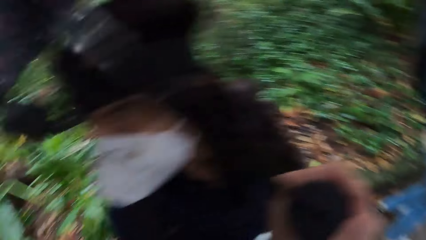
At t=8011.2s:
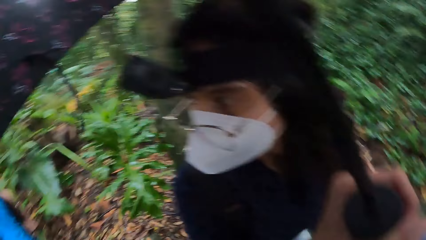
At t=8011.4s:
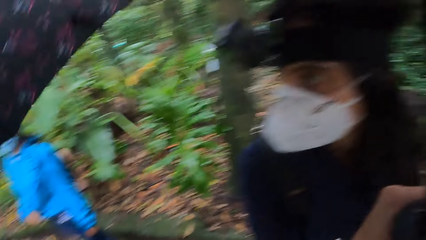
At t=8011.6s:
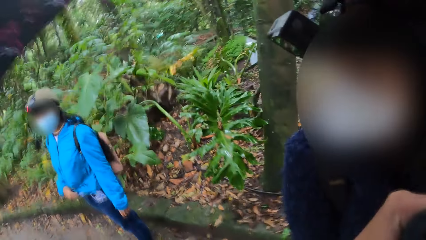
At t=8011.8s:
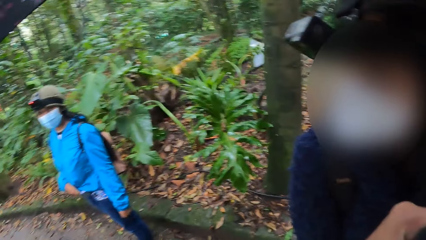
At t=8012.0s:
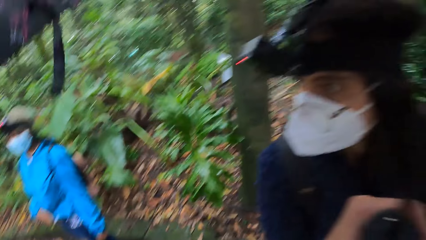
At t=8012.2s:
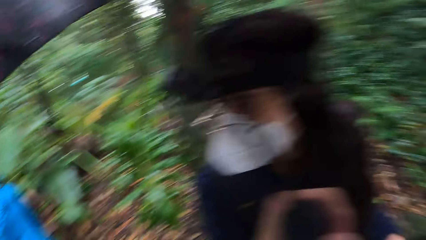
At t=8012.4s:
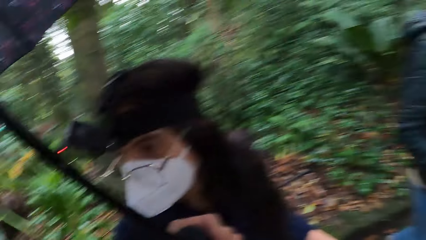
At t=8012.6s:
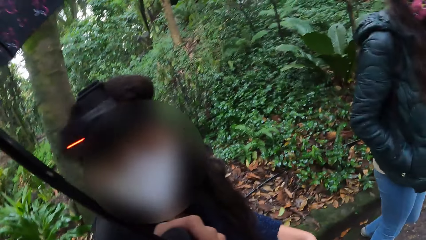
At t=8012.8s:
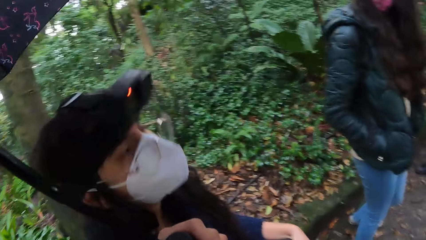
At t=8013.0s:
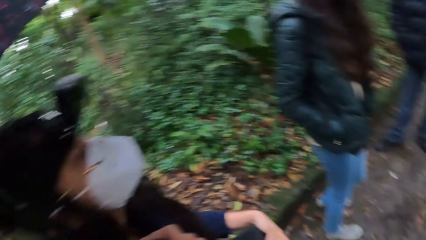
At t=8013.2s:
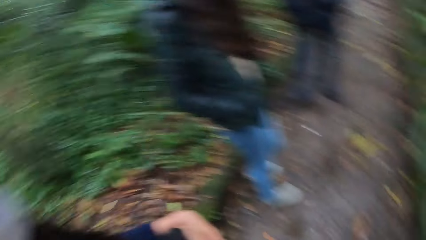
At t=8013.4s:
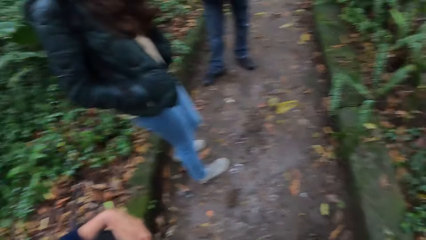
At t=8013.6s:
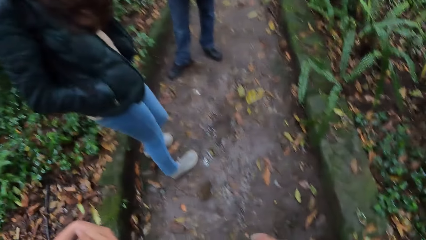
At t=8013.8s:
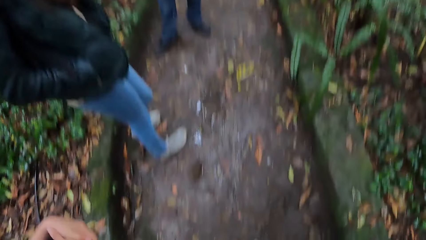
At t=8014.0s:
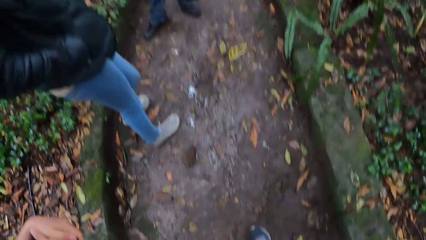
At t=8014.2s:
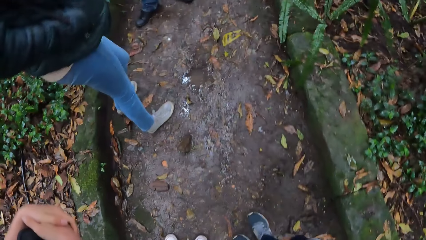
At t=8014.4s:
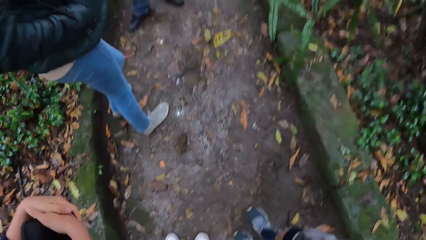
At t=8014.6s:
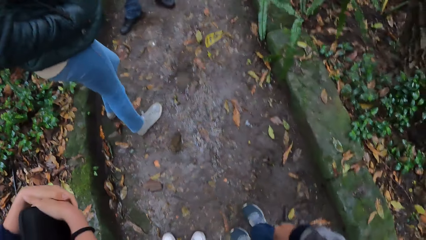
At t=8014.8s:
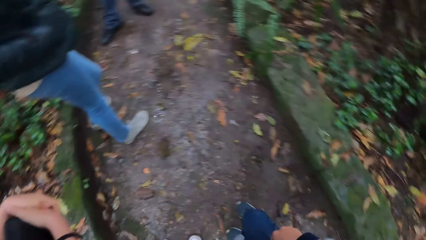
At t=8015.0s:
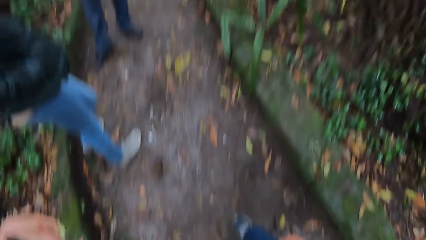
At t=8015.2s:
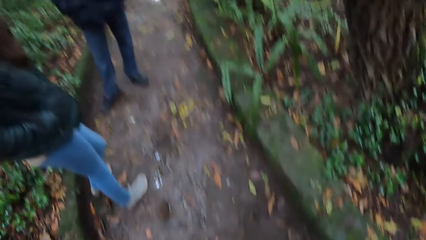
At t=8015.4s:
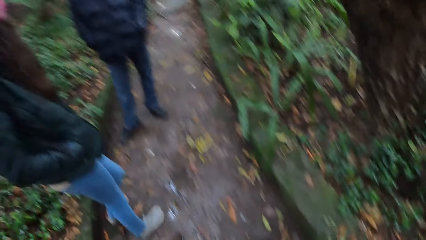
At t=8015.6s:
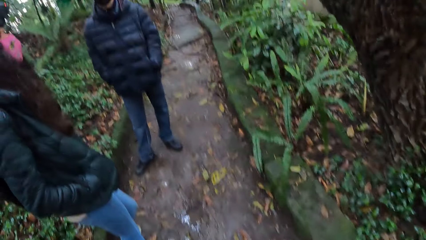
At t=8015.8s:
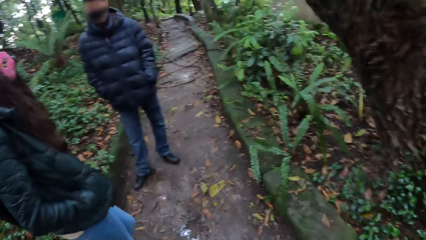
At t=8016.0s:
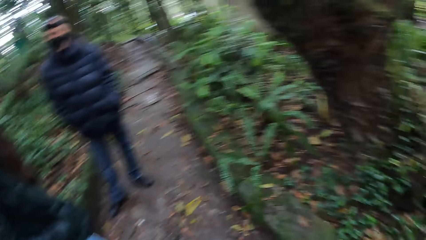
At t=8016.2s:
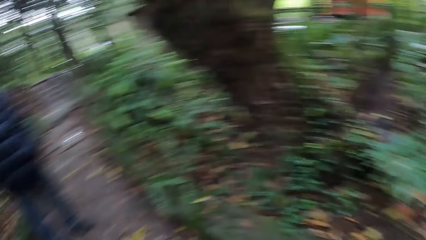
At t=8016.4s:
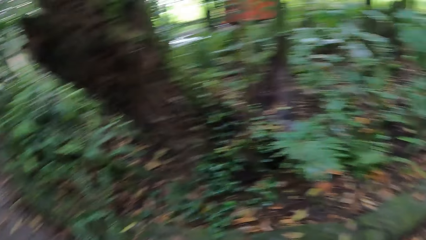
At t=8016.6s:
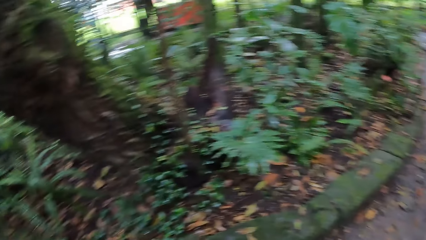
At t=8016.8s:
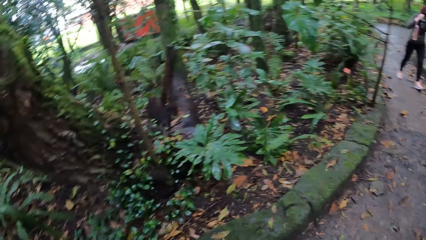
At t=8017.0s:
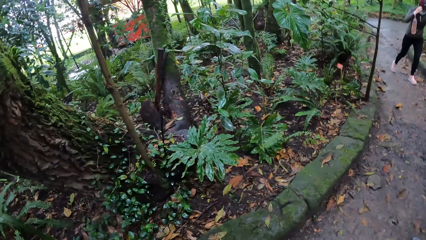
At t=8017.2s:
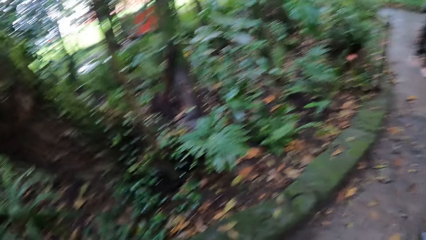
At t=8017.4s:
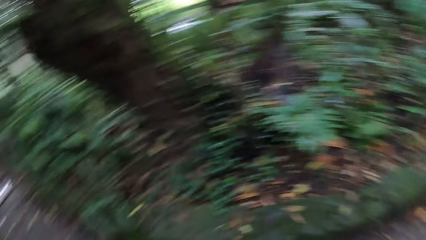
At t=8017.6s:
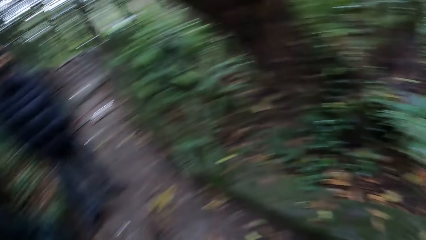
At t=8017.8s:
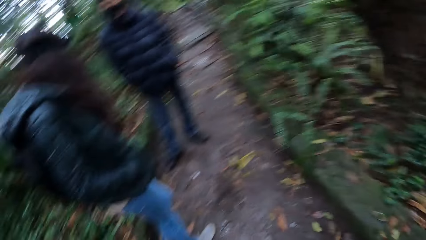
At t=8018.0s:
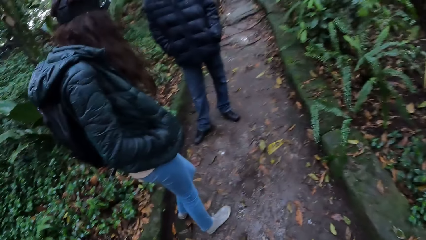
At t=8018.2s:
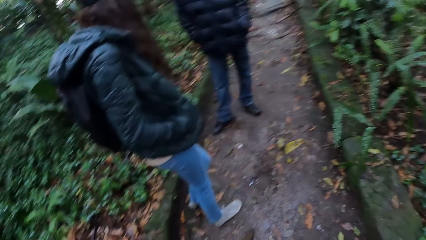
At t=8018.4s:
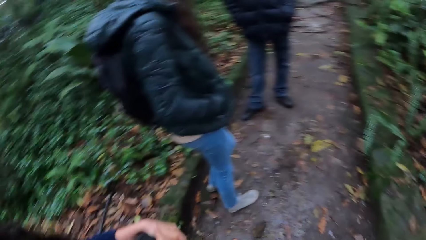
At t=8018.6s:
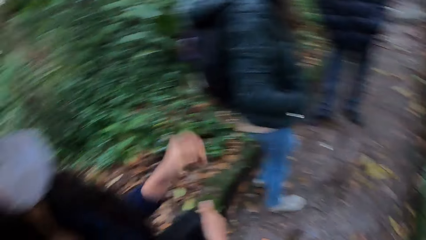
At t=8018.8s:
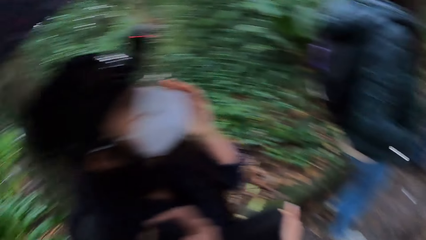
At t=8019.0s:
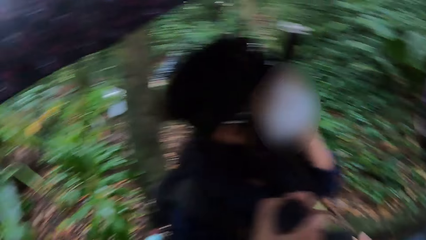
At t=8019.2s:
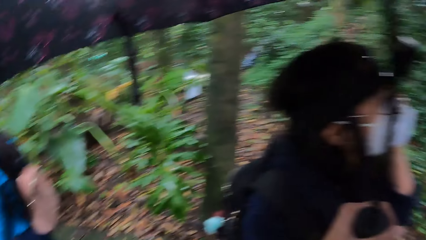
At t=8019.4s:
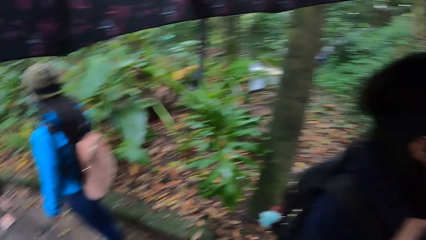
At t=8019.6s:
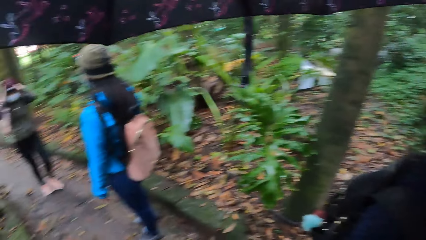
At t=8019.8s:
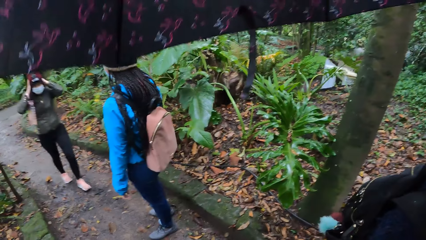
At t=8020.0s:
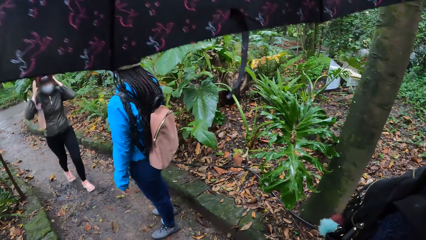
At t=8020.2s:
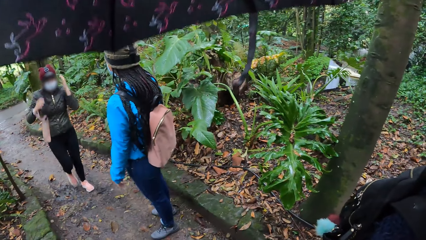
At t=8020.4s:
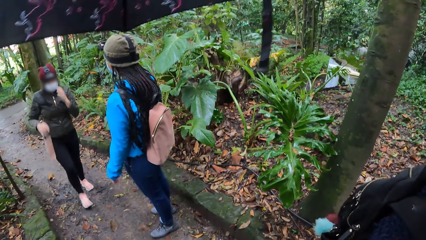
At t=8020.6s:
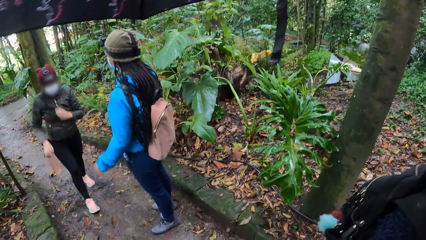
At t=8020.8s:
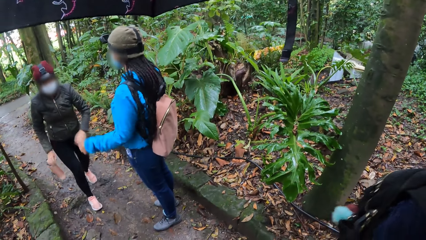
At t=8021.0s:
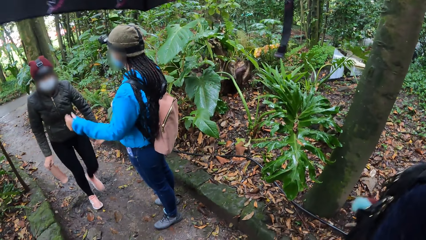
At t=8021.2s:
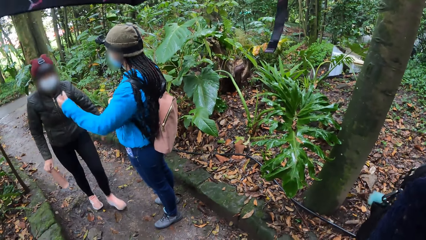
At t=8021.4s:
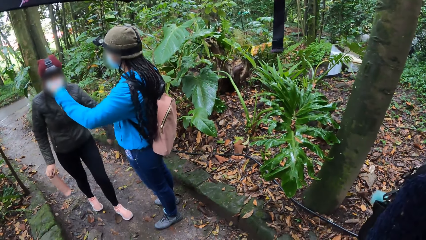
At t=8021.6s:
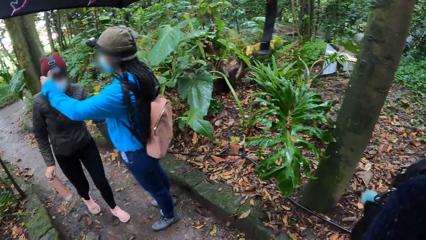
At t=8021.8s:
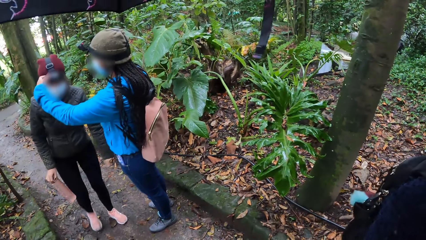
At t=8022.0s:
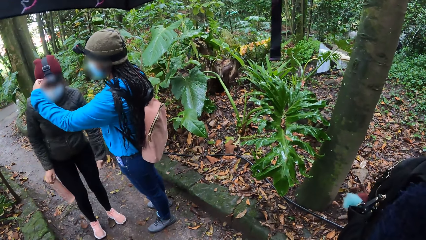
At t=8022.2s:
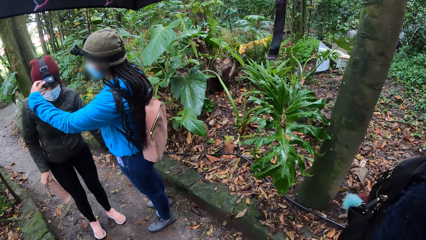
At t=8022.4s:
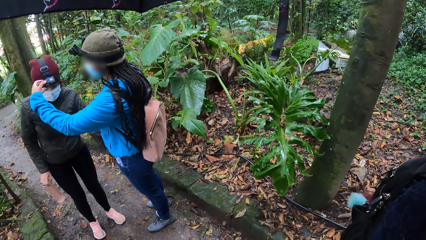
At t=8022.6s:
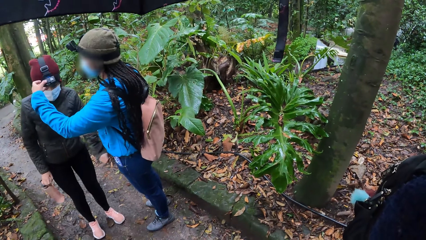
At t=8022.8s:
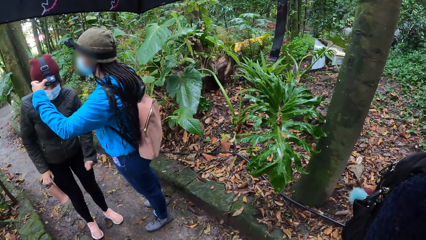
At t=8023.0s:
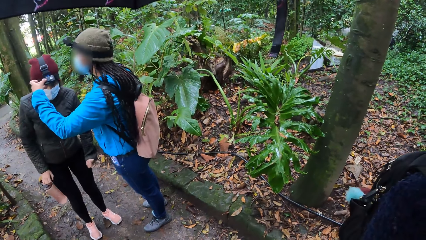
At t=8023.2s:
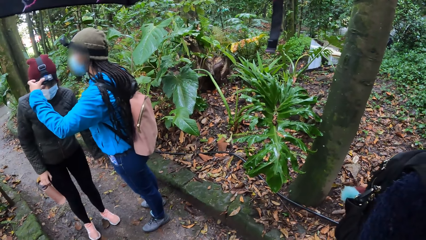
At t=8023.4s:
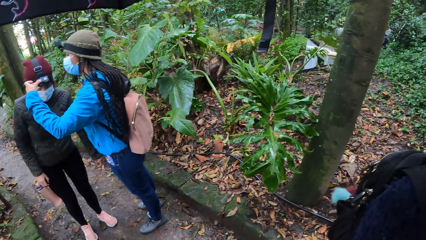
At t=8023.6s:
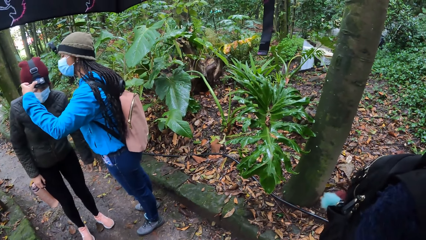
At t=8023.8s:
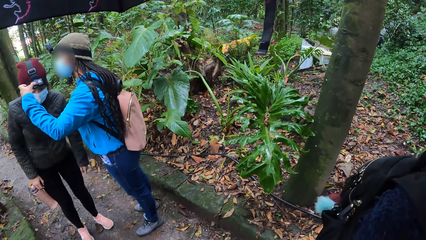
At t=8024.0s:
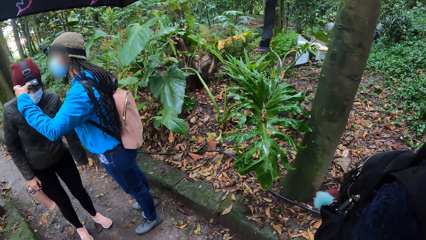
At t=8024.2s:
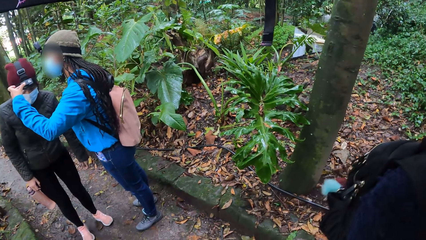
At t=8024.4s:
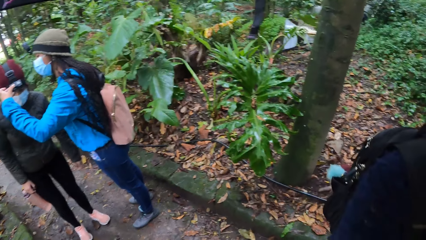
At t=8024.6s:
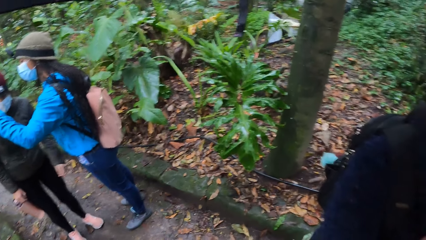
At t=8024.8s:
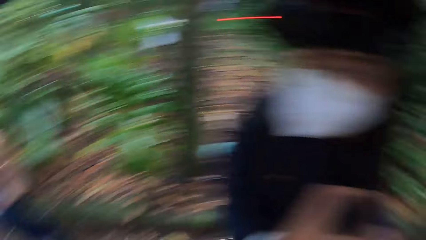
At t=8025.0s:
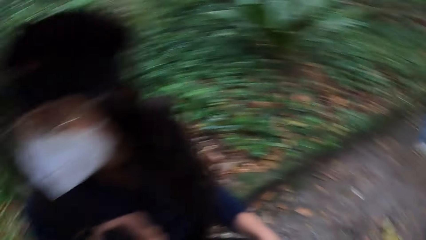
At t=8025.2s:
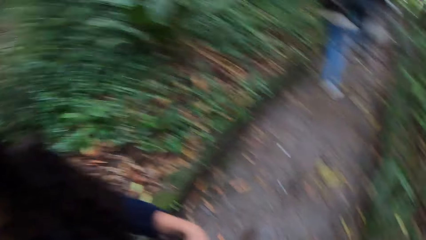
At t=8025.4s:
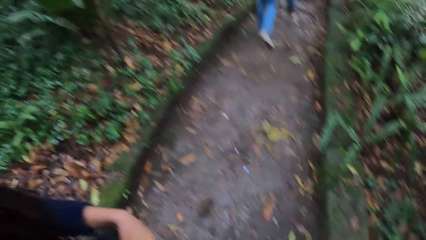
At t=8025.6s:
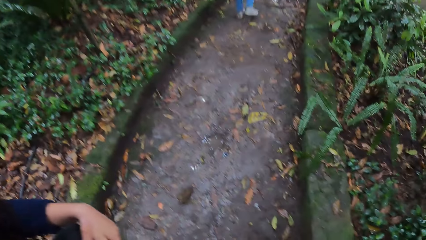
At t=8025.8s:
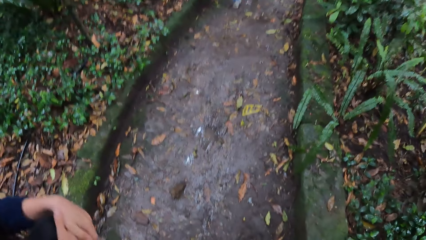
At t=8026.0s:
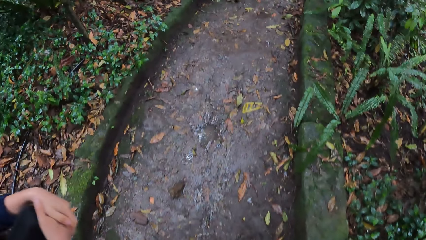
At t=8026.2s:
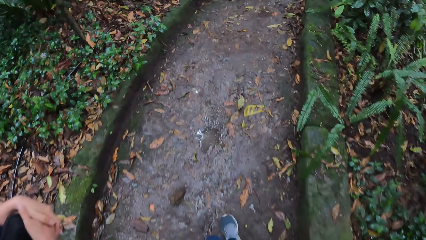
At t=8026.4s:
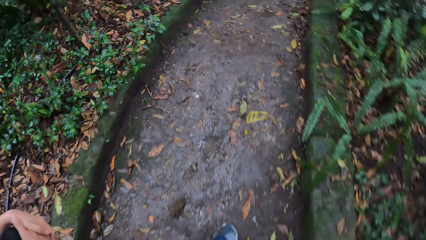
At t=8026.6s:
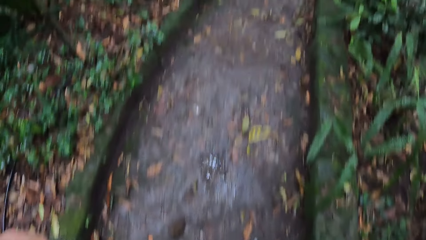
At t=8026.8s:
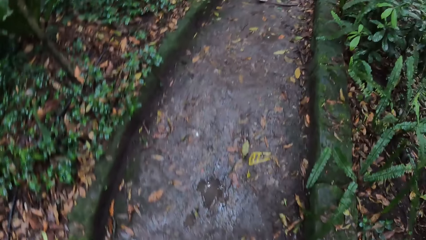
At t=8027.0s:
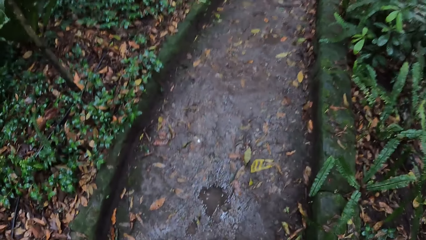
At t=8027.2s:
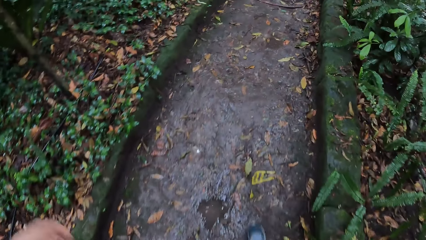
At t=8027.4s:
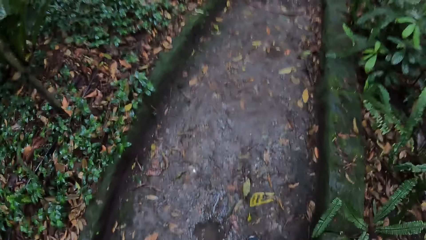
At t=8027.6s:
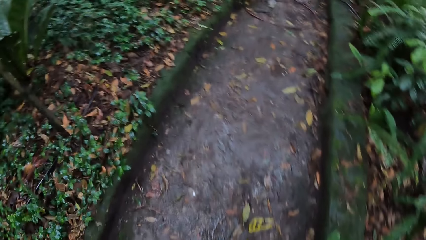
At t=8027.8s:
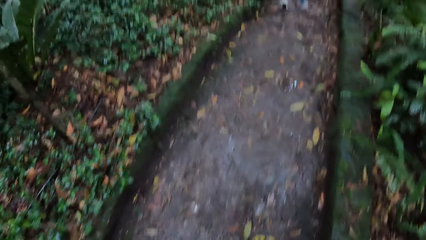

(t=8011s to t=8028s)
The lady looks back in the park and holds an umbrella. The woman stands in the park. The lady moves the left hand in the park. The woman adjusts a hat with both hands. Another woman operates the camera on the woman's head with her left hand. The camera wearer walks around in the park.
